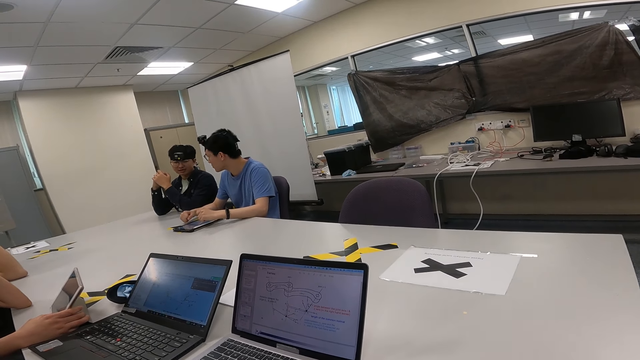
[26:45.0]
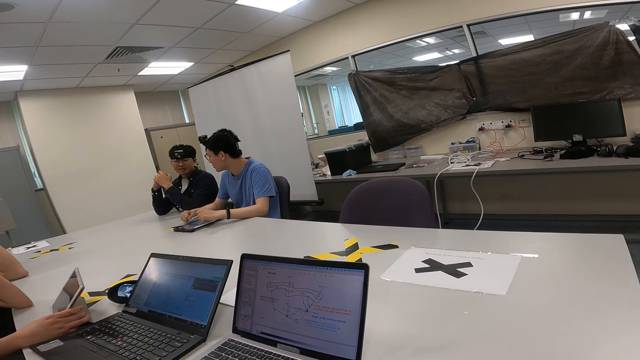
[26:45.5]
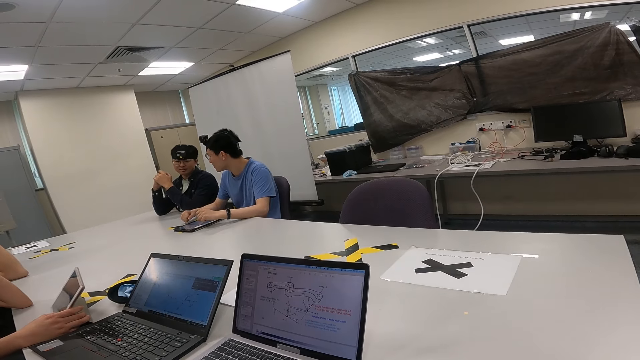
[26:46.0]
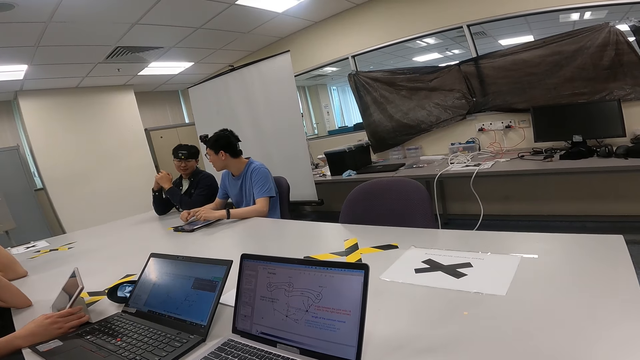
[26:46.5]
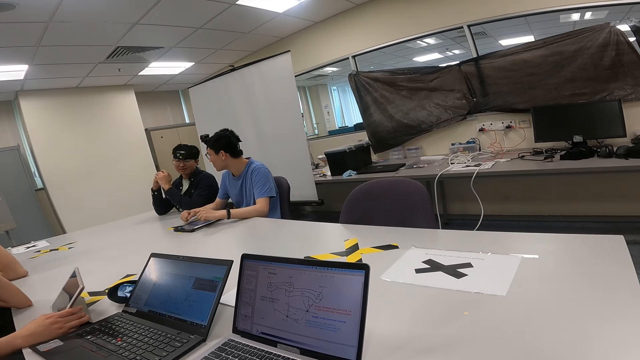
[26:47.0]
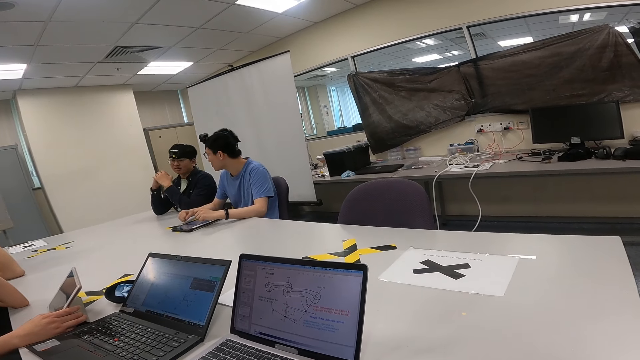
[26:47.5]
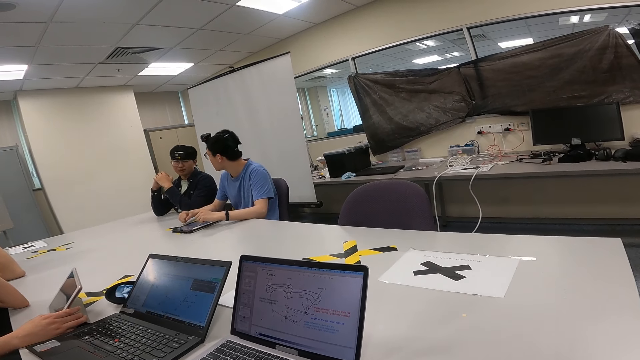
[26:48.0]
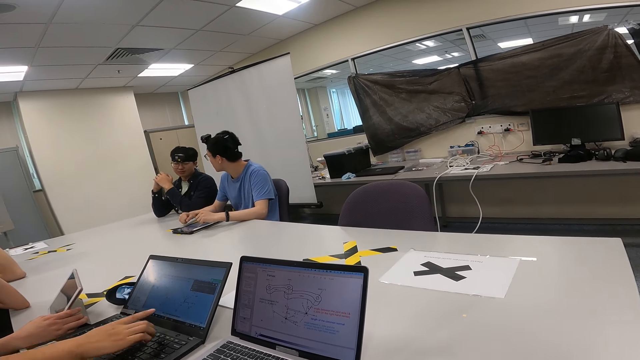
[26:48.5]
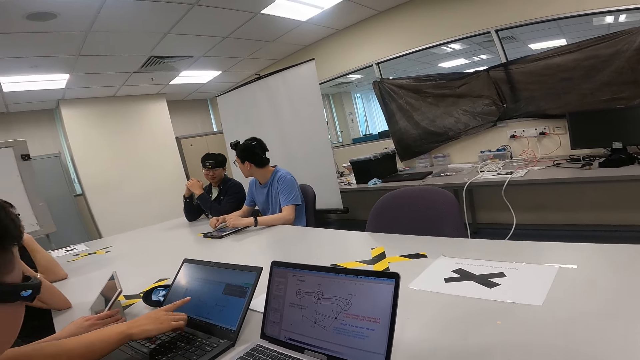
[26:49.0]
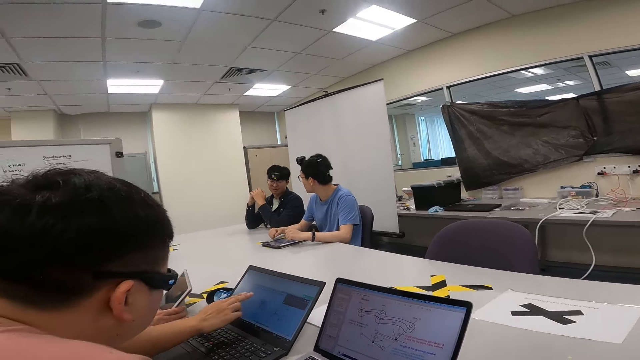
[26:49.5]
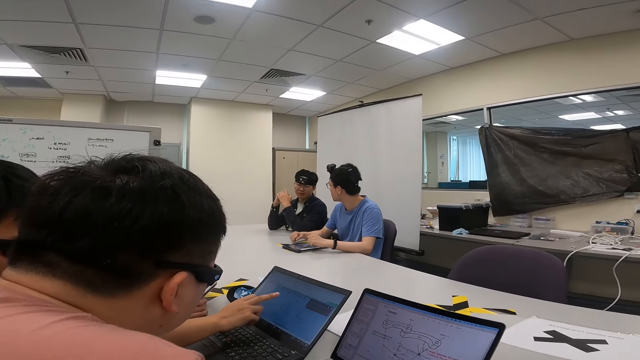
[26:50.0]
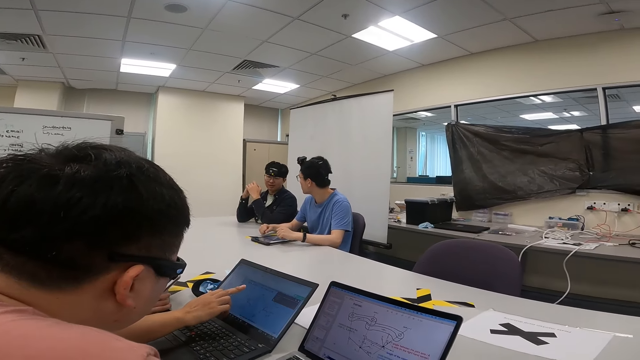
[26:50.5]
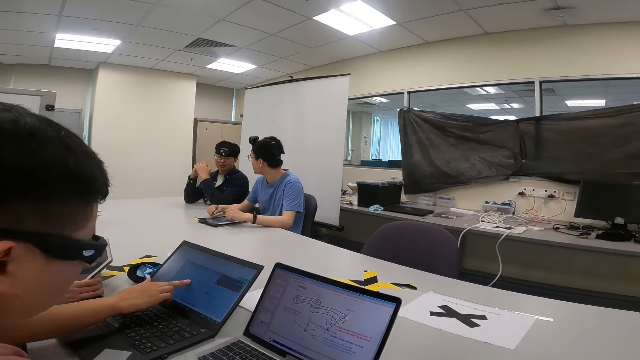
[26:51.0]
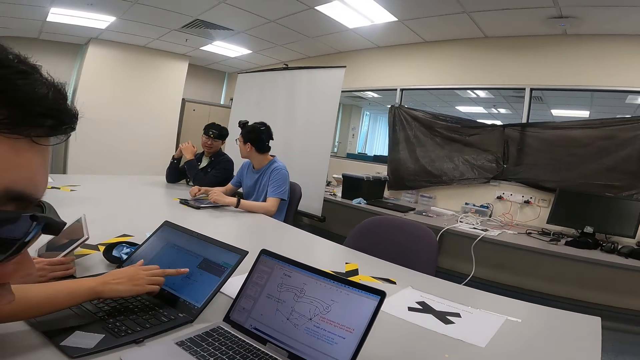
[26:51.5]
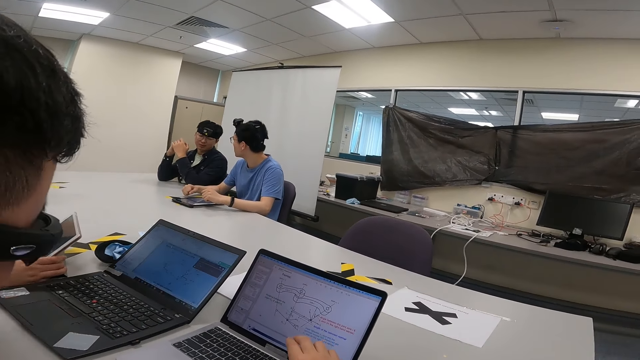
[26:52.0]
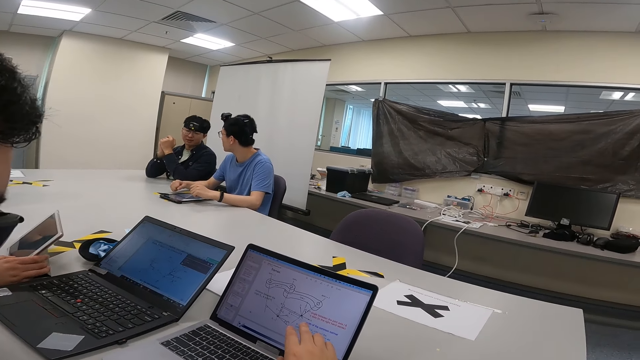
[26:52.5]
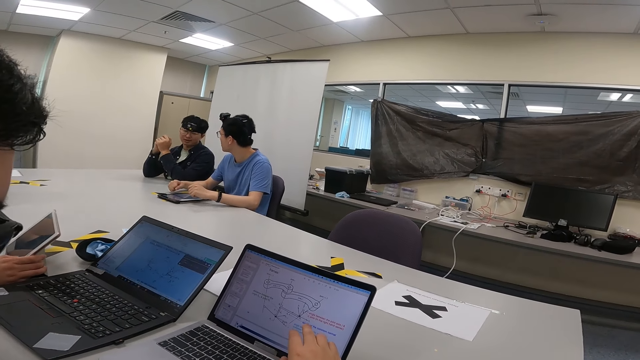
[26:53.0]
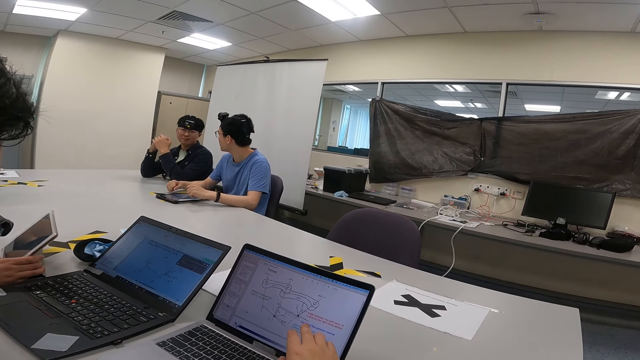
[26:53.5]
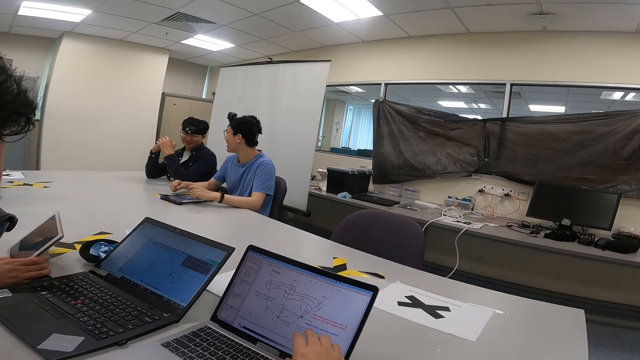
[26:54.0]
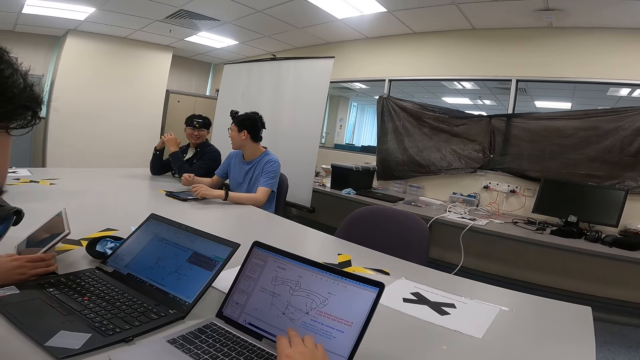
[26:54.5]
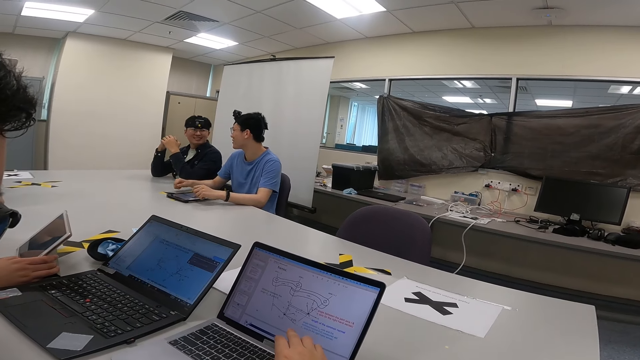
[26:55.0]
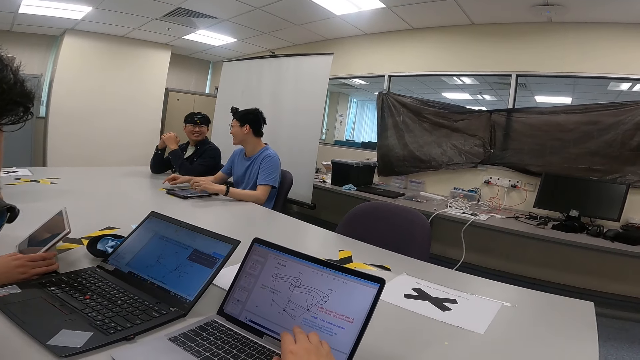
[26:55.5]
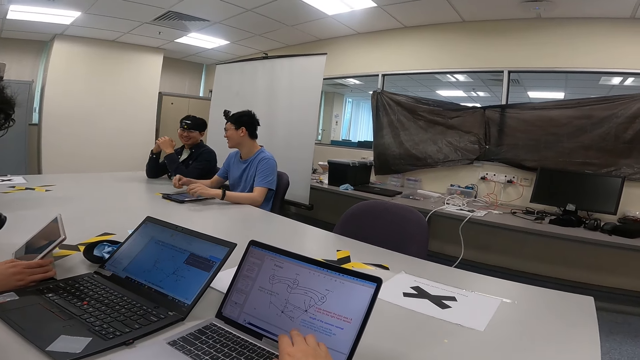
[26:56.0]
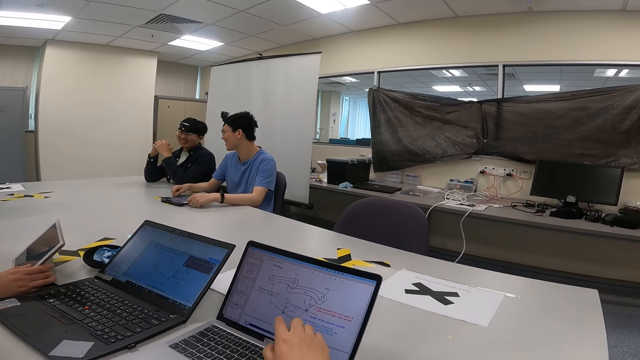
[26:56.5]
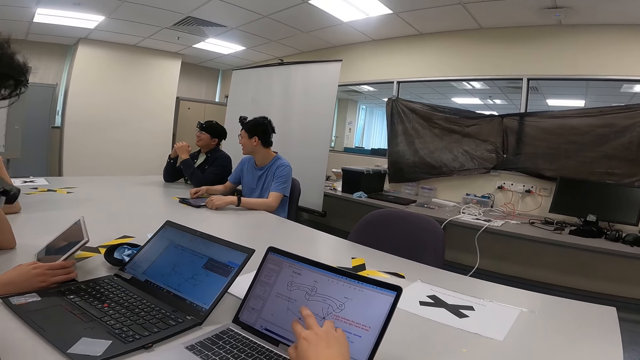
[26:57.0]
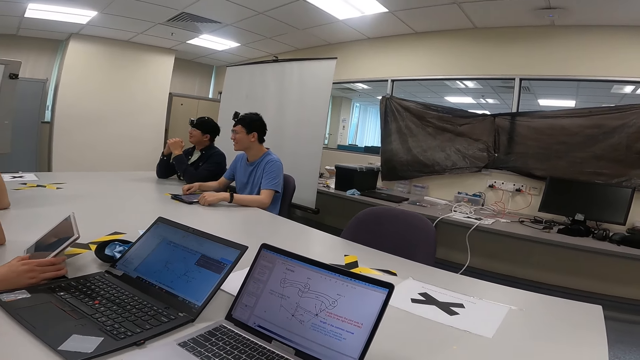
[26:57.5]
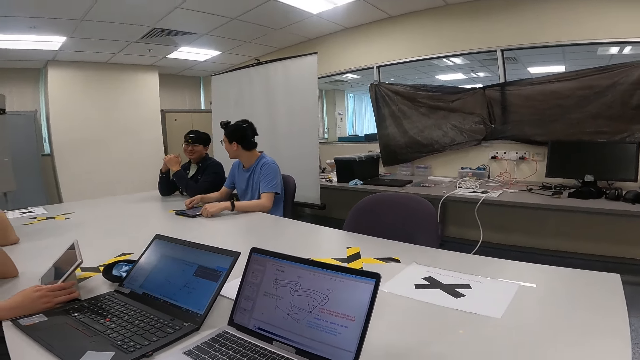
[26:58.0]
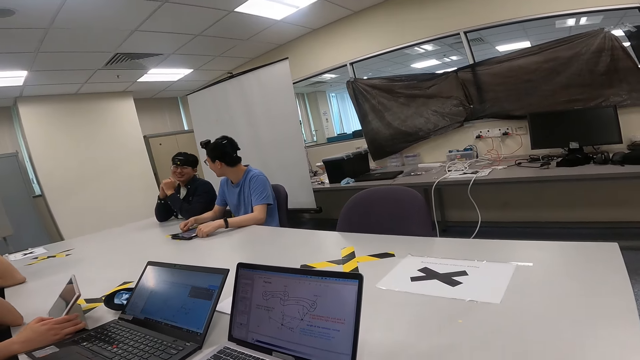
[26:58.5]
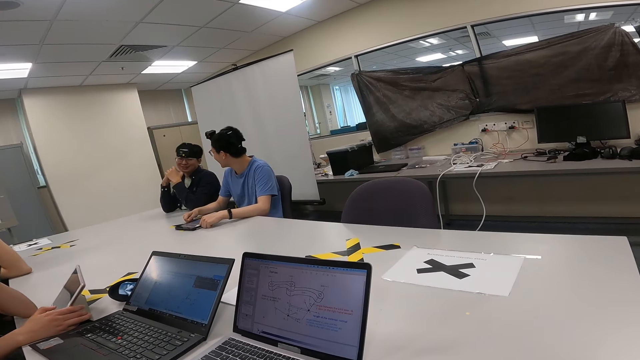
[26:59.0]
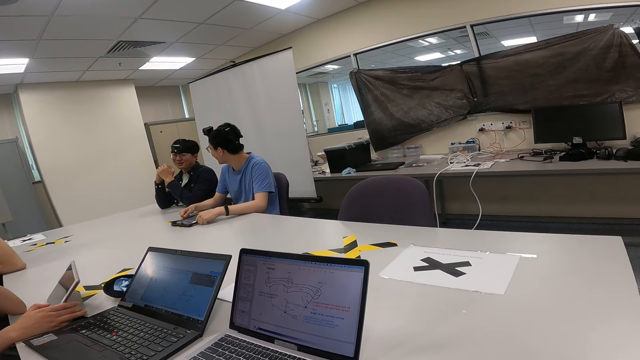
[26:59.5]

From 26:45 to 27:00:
A person nods the head. Another person points at the laptop. The camera wearer points at the laptop. A third person moves the hand on the table. The first person moves the hand. The camera wearer touches the laptop screen. The first person touches the tablet.

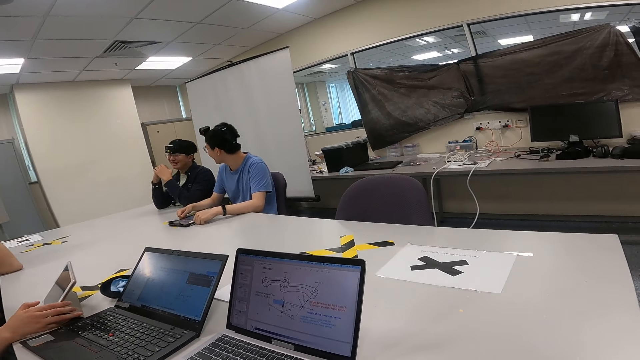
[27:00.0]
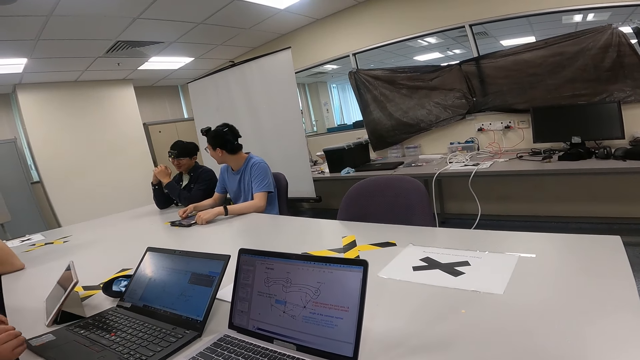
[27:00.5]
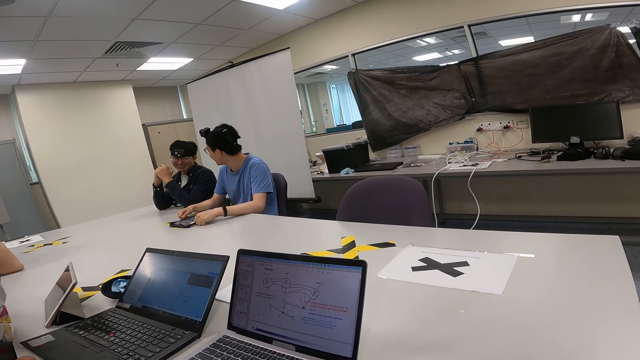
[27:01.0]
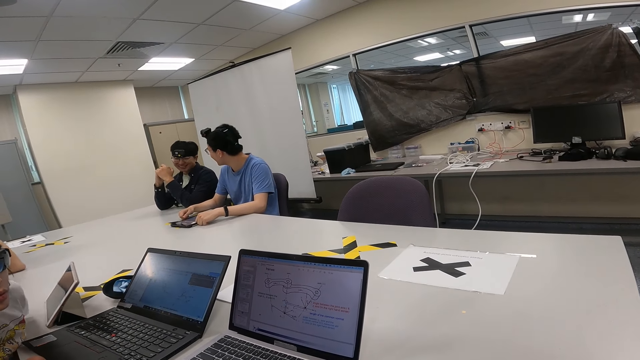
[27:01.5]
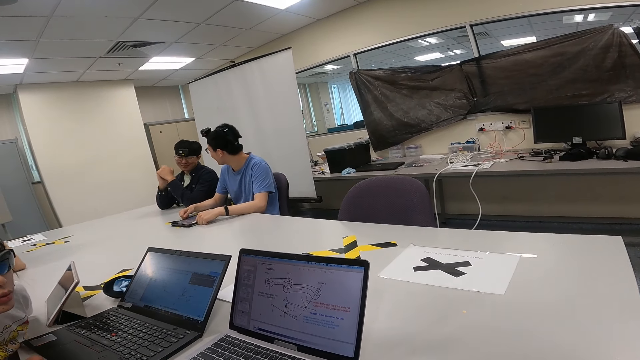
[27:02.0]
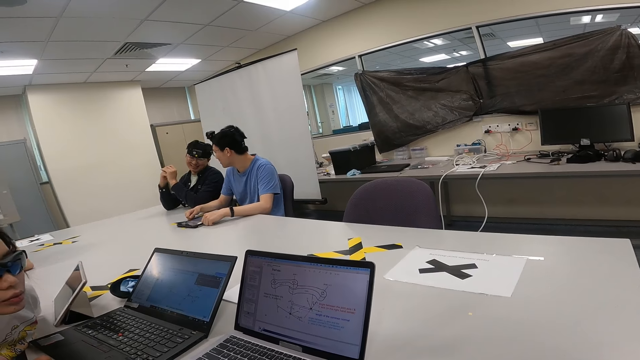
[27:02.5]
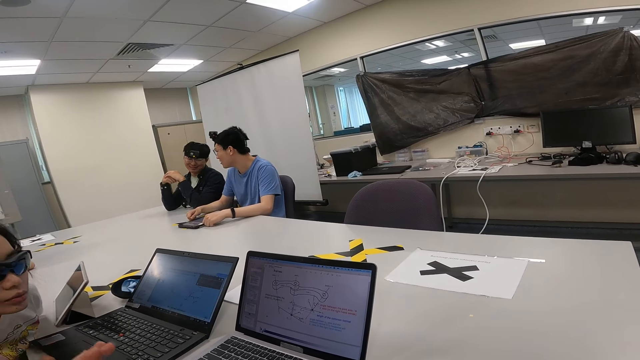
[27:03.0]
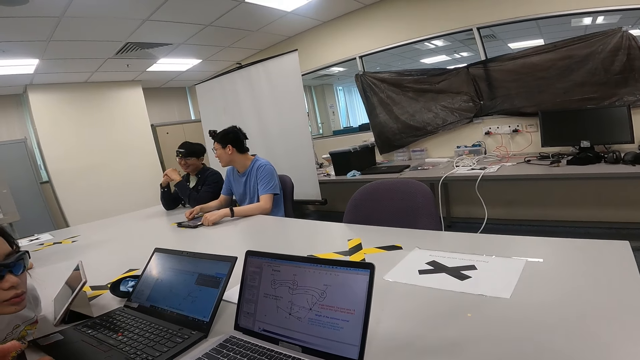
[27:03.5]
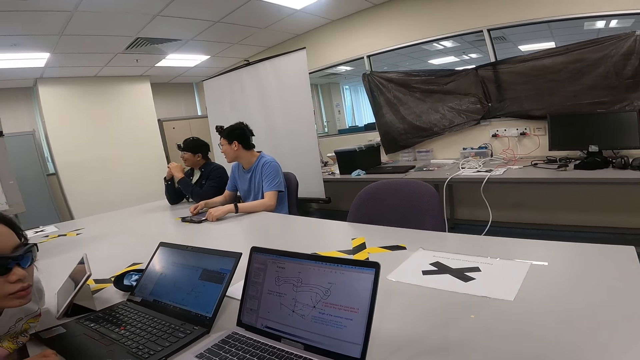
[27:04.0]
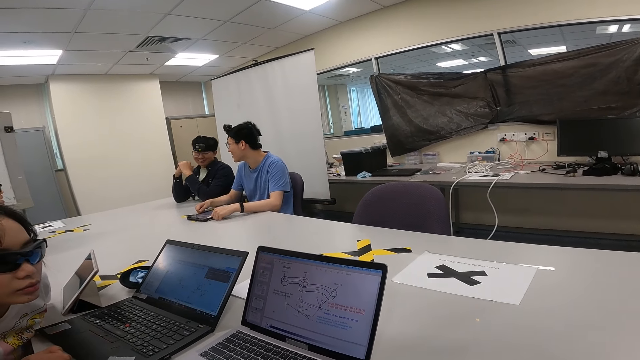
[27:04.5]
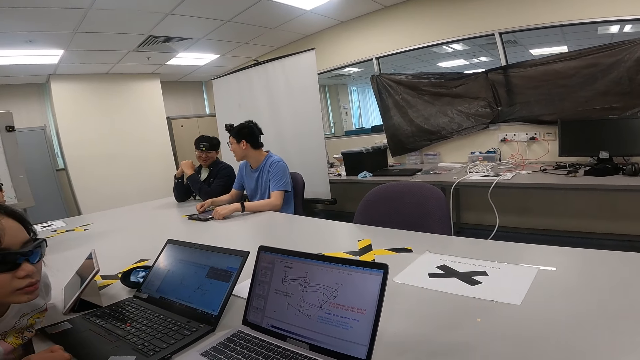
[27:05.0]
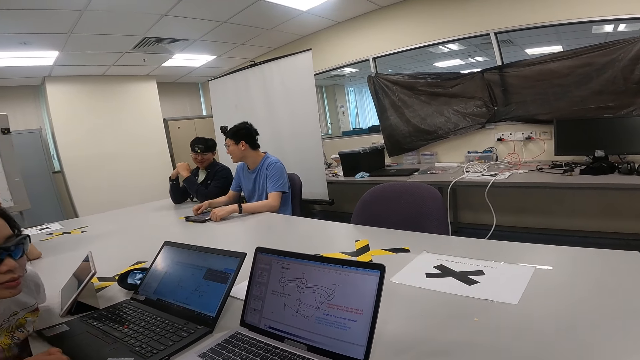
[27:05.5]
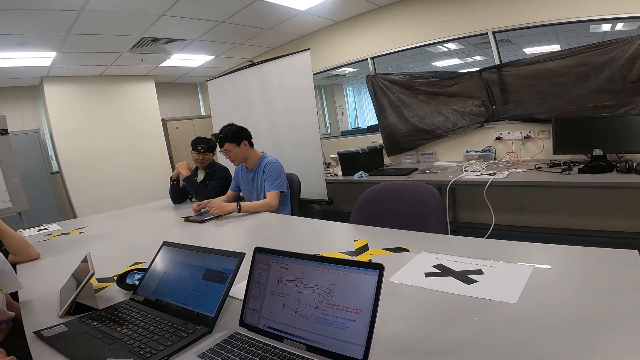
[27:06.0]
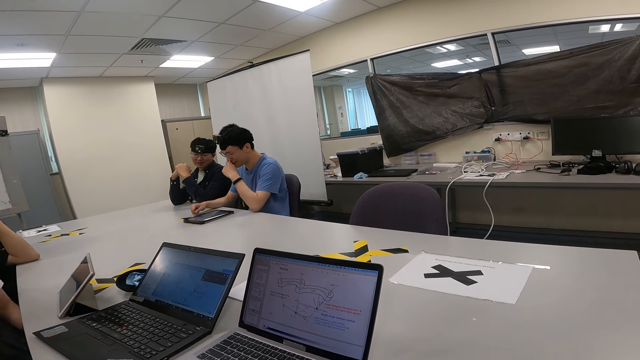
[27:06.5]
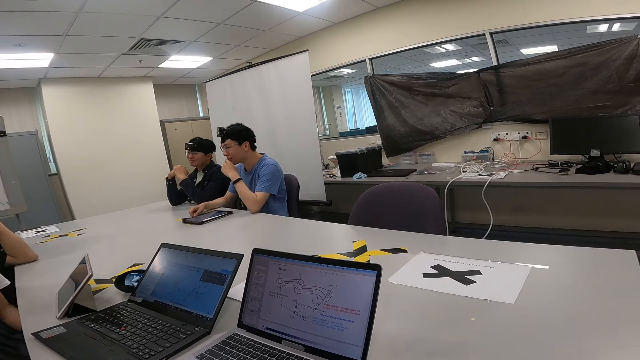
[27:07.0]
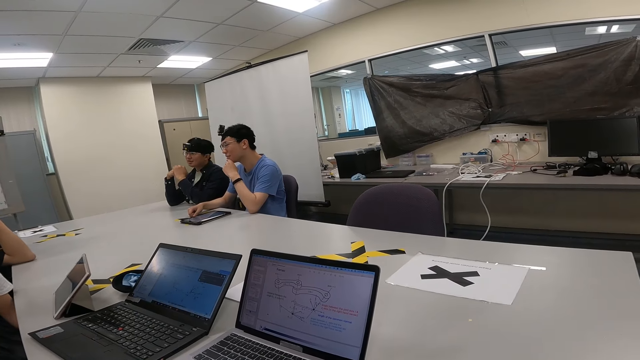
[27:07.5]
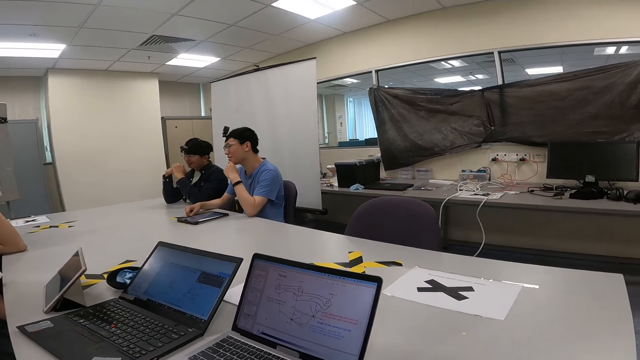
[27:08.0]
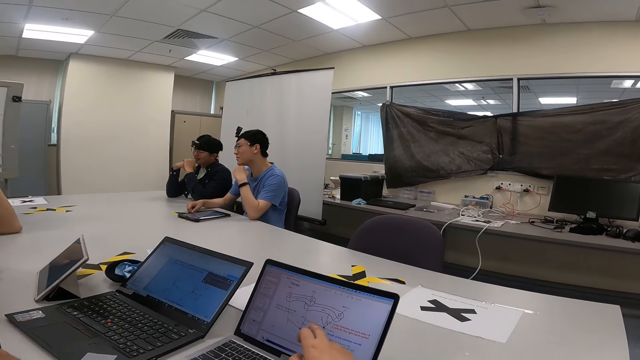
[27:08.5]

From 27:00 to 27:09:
A person moves close to the laptop. Another person moves the hand to the laptop. Yet another person touches the chin.
